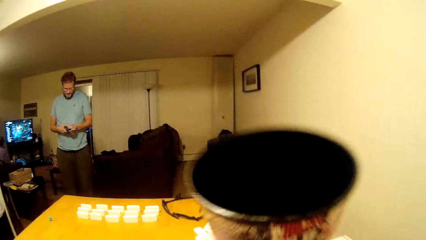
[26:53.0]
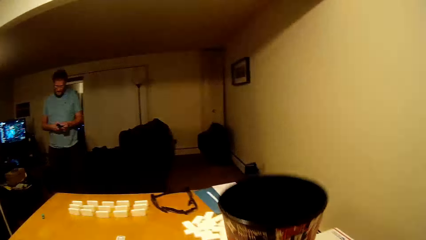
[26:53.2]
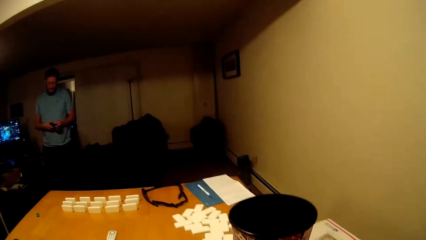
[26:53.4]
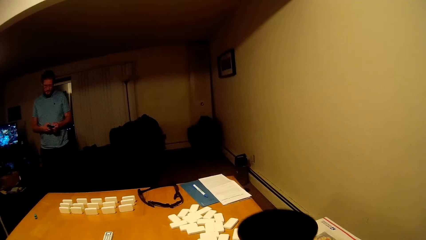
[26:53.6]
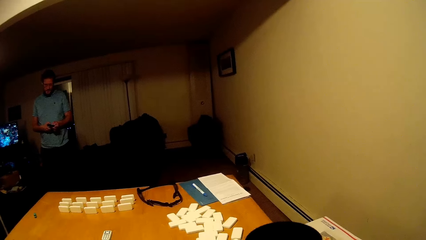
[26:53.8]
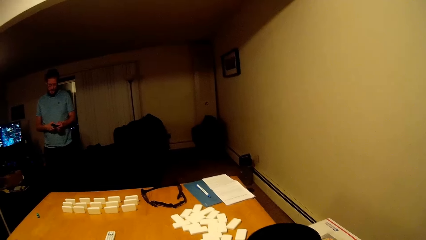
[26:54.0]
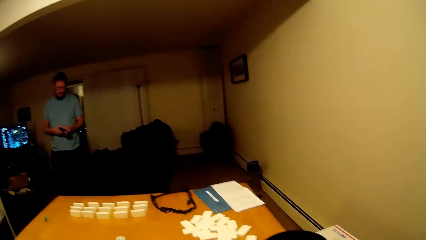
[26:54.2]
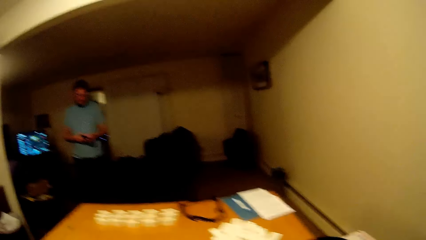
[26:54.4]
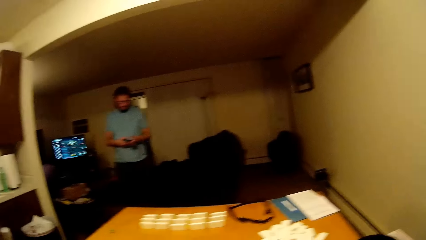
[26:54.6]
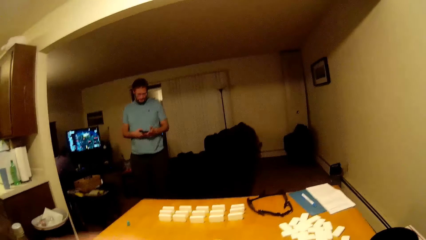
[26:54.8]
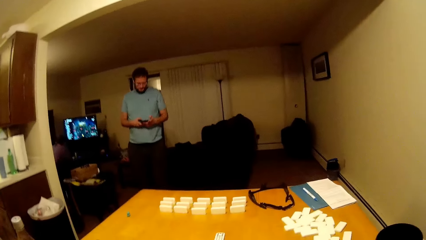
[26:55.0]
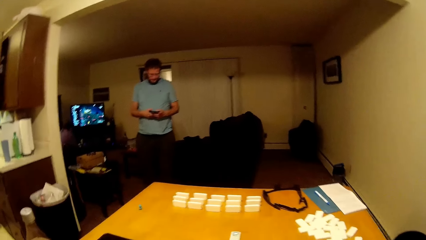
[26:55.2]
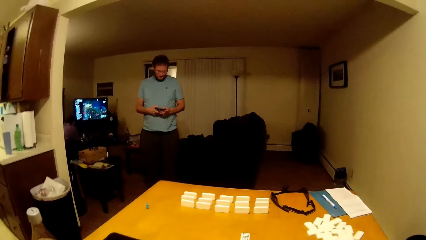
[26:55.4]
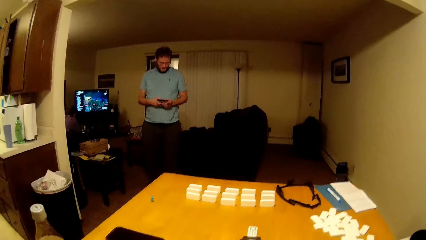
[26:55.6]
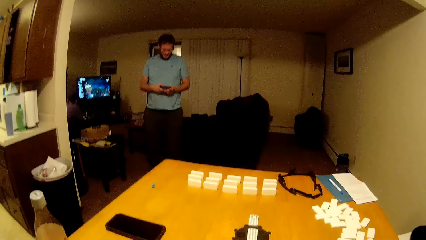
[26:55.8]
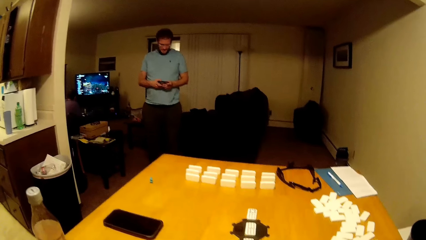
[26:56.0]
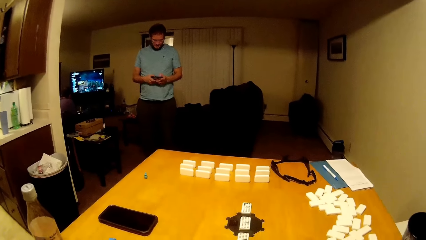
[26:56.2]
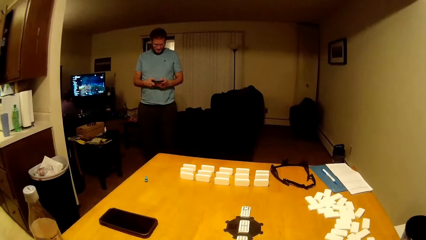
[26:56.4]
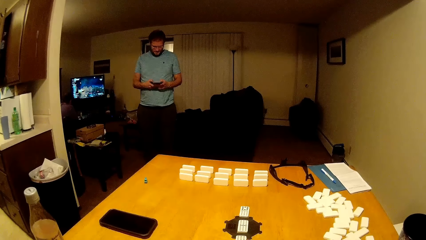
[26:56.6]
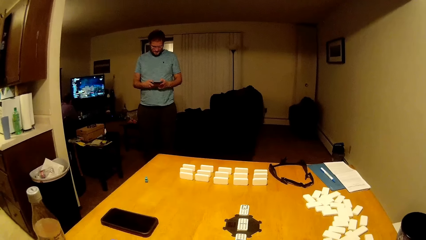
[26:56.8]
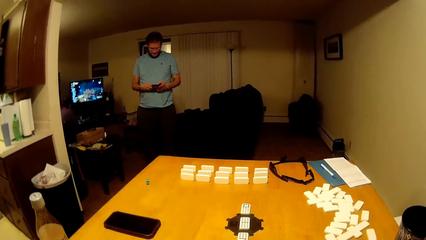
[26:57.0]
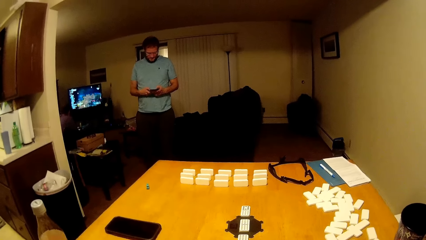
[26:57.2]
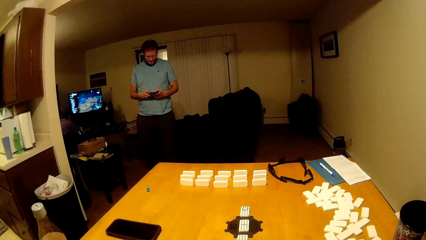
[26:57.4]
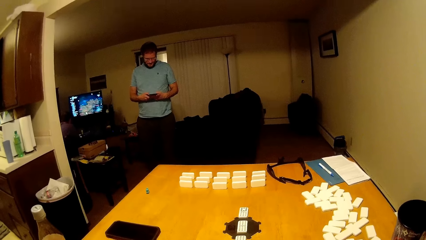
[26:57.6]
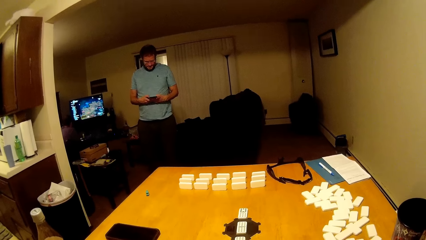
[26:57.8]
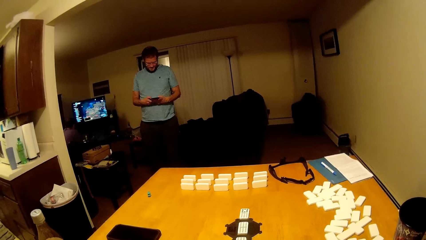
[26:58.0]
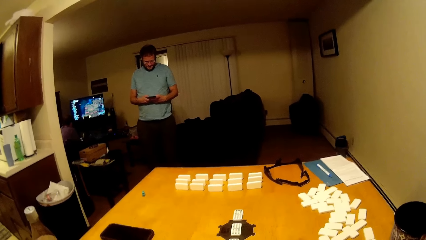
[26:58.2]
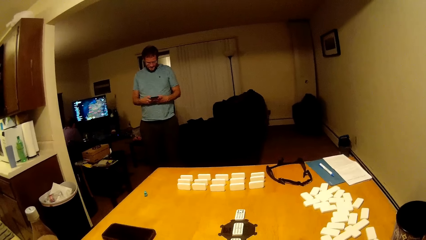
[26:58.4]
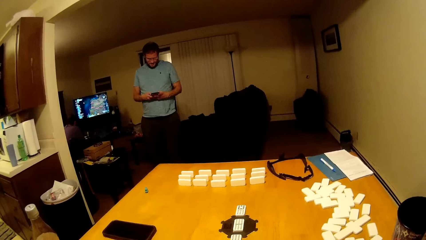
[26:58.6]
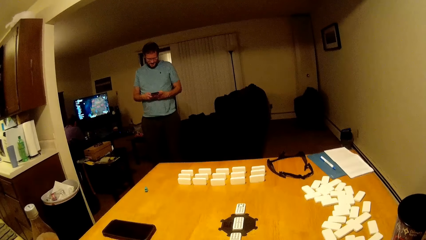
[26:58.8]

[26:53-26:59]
A man scrolls over his phone. The camera wearer puts down the coffee mug.
